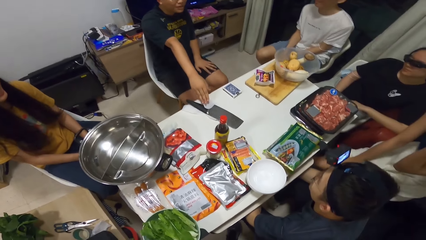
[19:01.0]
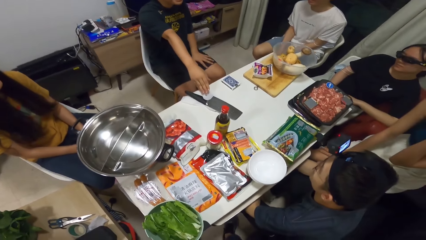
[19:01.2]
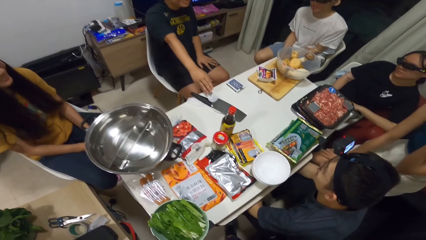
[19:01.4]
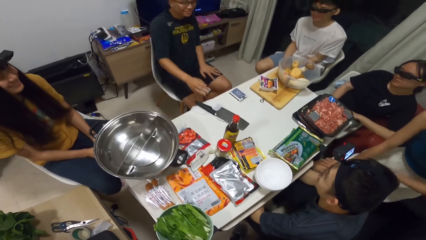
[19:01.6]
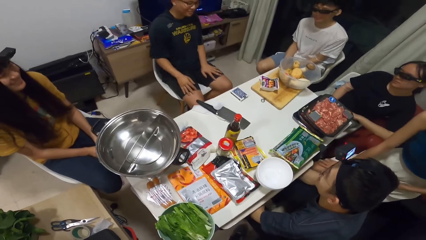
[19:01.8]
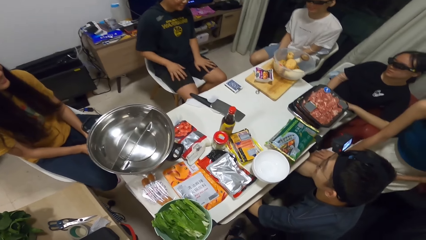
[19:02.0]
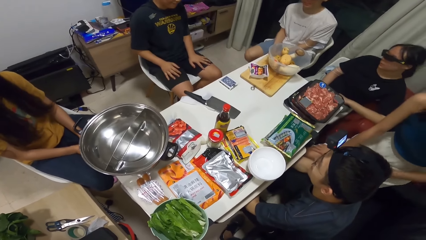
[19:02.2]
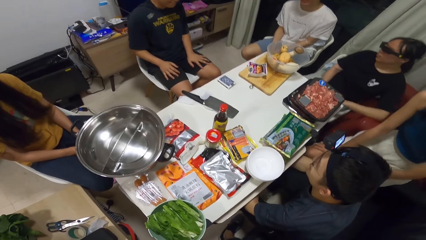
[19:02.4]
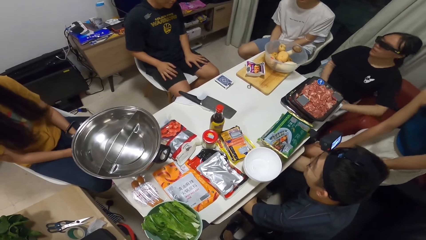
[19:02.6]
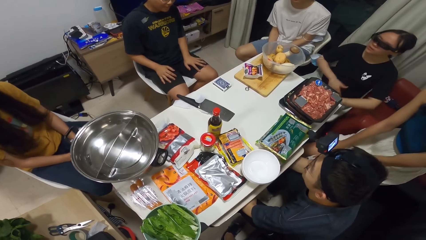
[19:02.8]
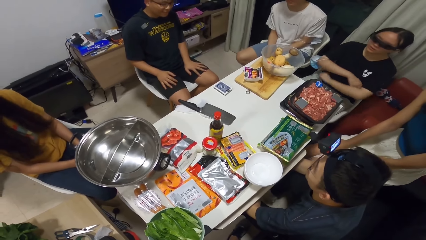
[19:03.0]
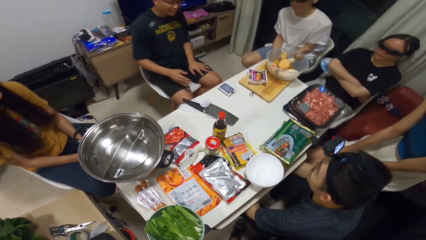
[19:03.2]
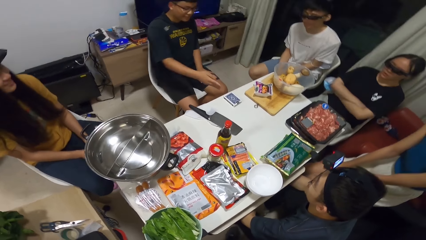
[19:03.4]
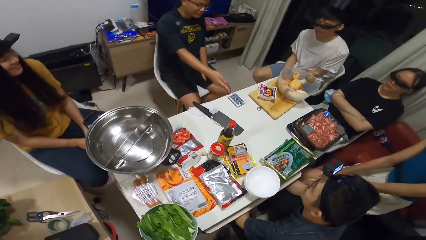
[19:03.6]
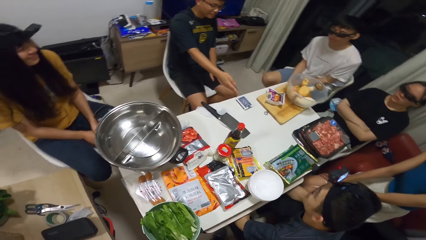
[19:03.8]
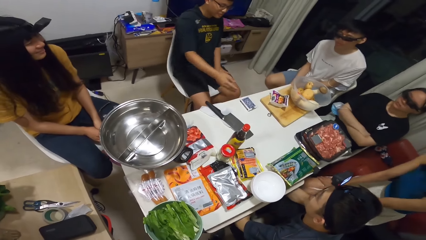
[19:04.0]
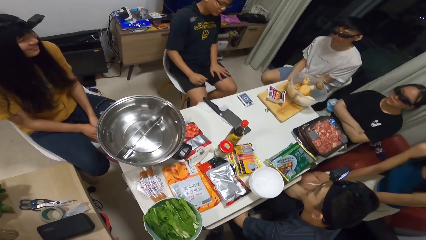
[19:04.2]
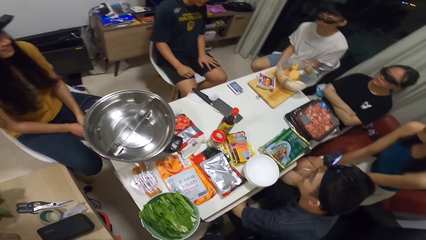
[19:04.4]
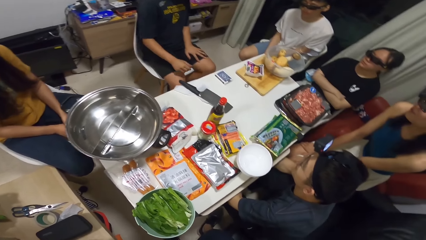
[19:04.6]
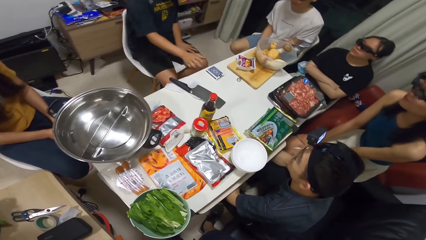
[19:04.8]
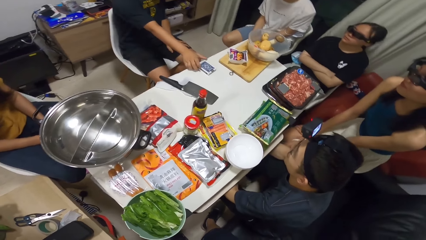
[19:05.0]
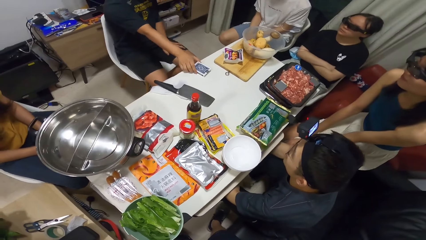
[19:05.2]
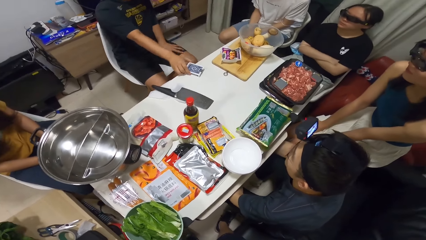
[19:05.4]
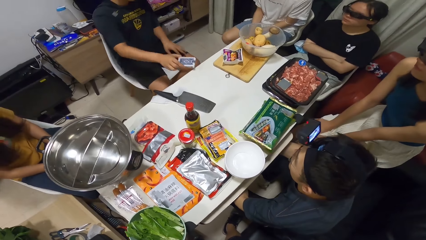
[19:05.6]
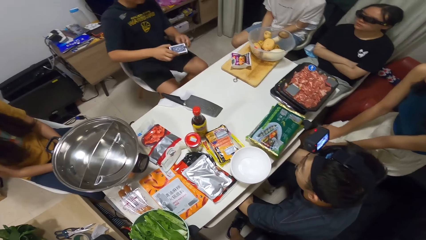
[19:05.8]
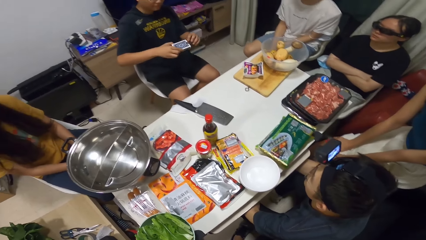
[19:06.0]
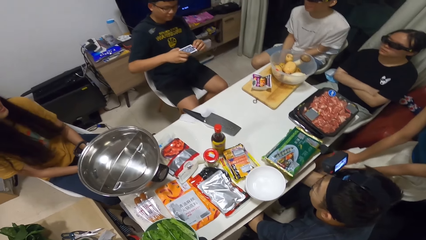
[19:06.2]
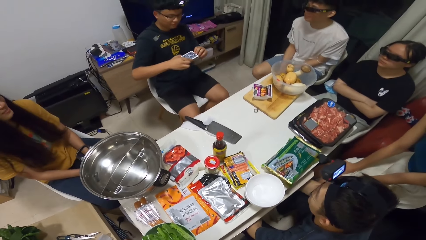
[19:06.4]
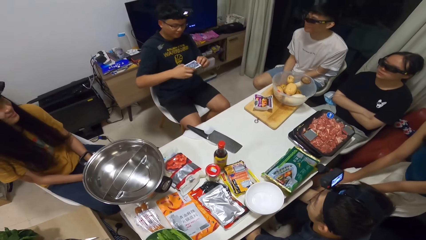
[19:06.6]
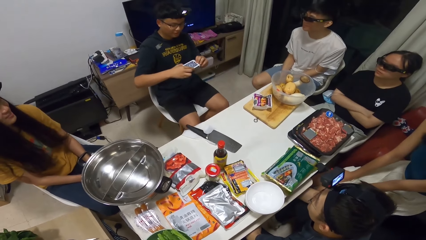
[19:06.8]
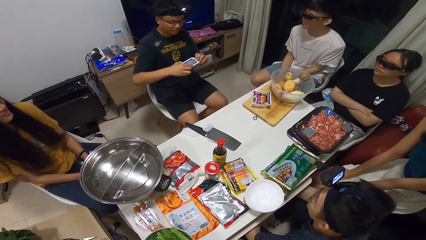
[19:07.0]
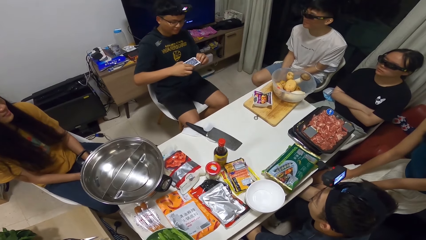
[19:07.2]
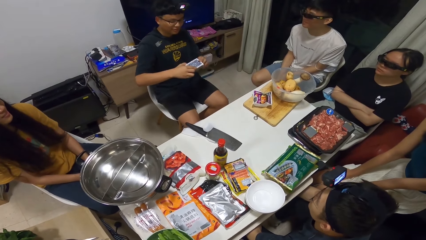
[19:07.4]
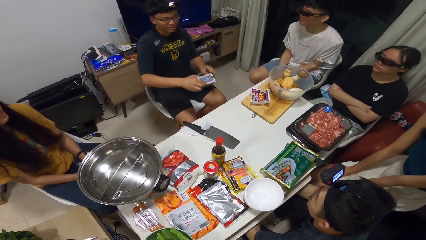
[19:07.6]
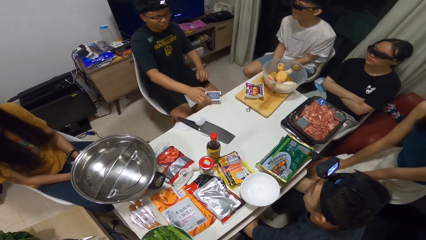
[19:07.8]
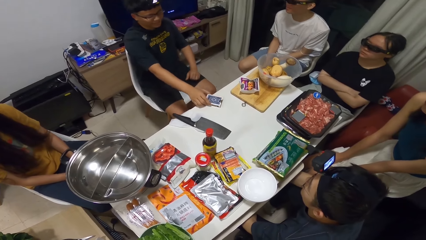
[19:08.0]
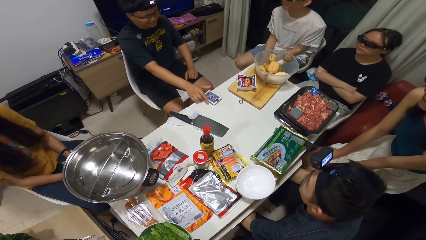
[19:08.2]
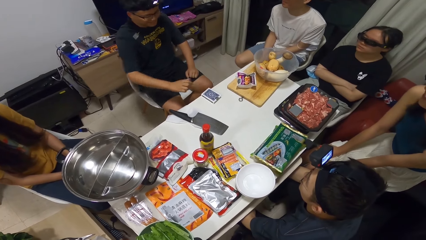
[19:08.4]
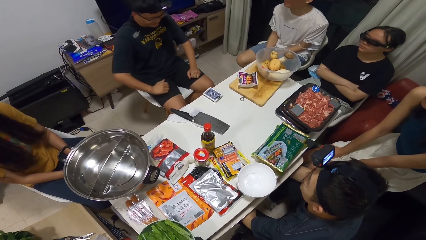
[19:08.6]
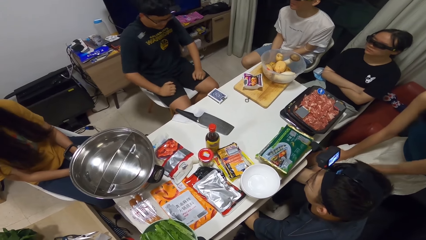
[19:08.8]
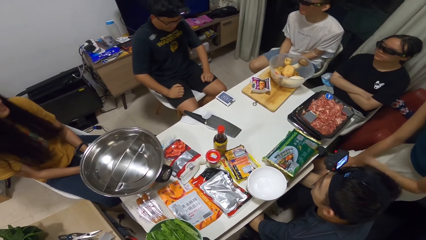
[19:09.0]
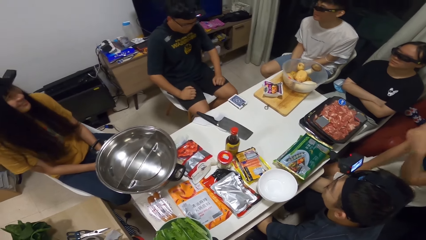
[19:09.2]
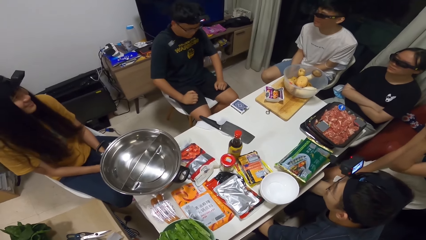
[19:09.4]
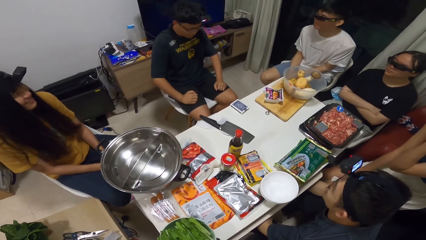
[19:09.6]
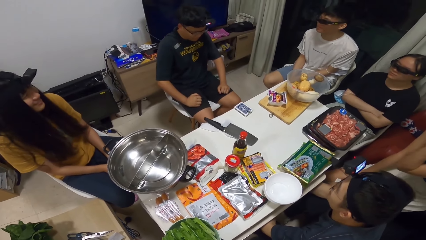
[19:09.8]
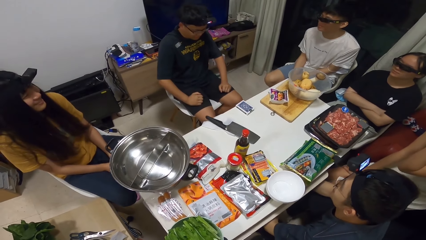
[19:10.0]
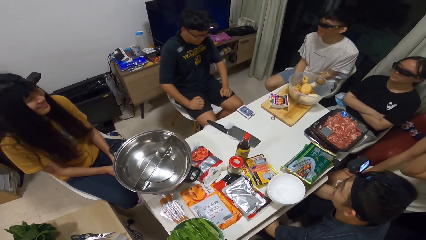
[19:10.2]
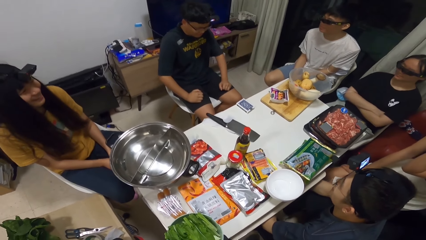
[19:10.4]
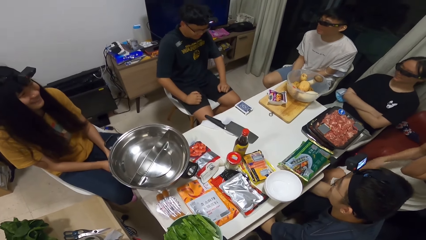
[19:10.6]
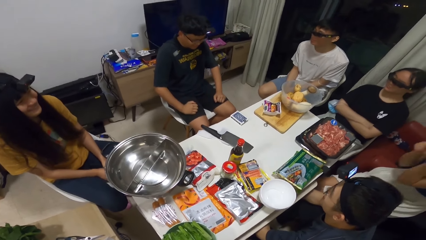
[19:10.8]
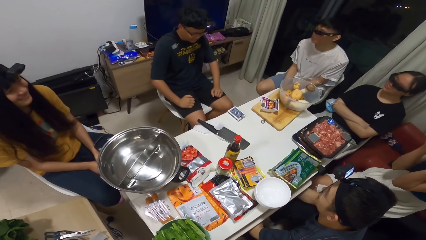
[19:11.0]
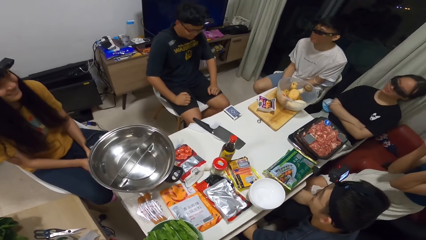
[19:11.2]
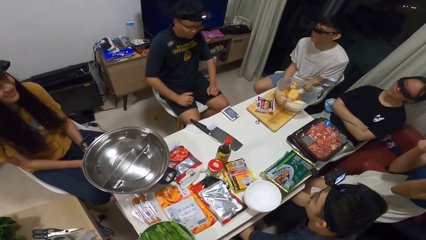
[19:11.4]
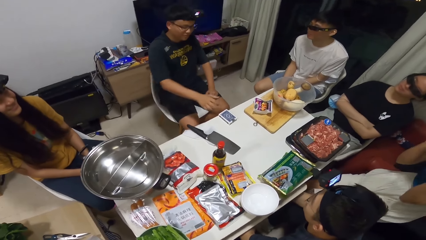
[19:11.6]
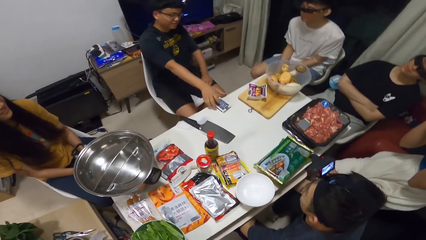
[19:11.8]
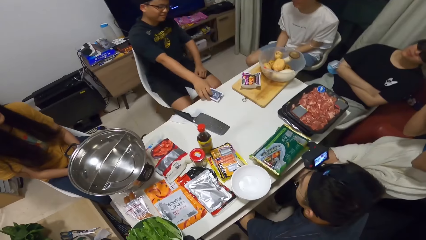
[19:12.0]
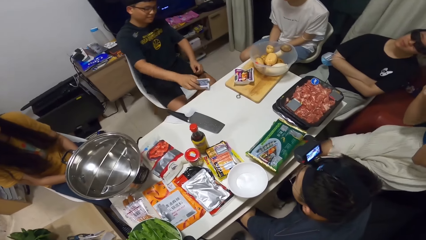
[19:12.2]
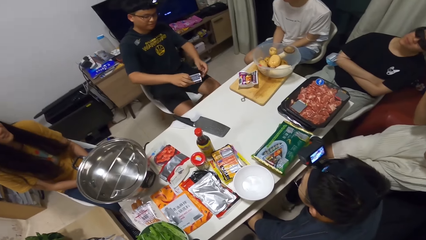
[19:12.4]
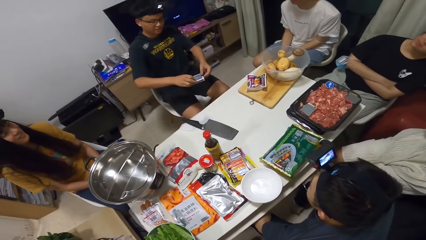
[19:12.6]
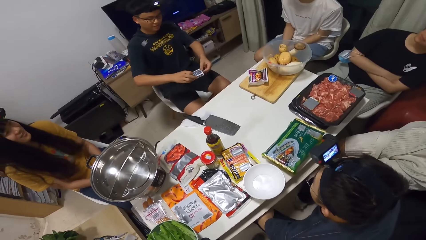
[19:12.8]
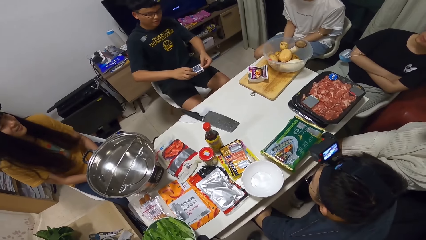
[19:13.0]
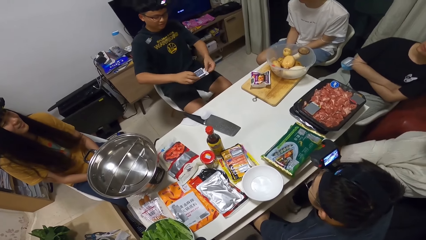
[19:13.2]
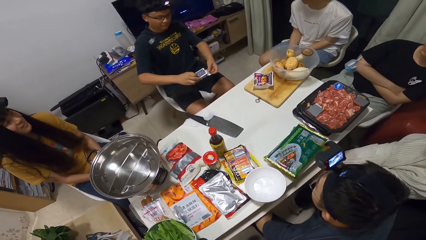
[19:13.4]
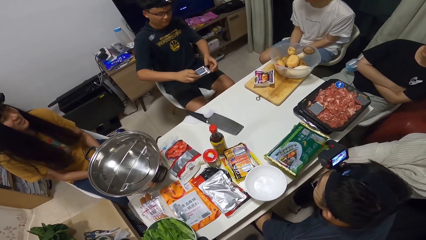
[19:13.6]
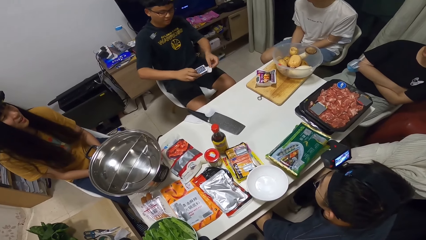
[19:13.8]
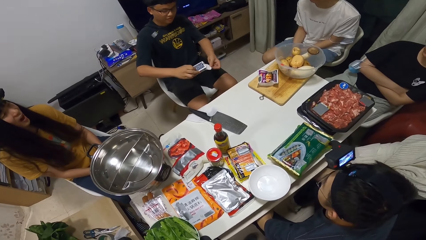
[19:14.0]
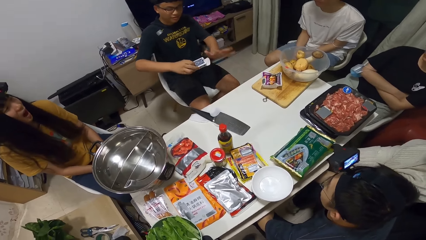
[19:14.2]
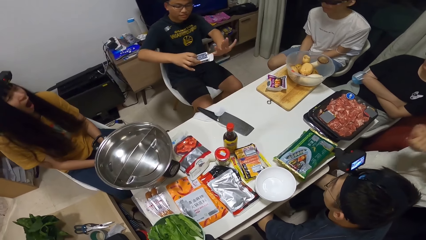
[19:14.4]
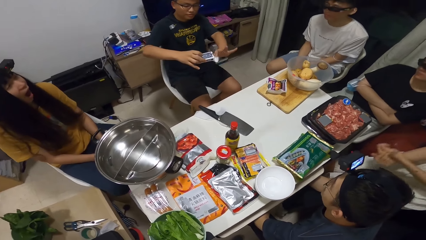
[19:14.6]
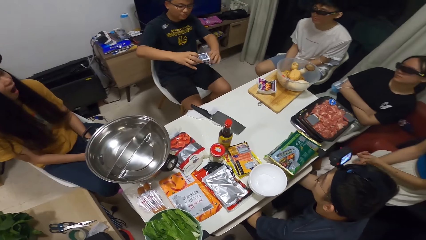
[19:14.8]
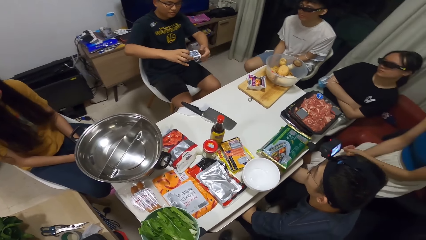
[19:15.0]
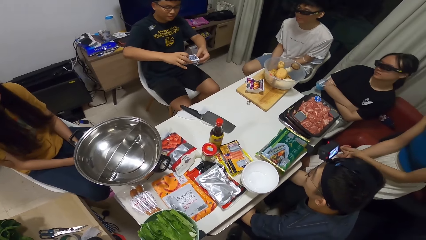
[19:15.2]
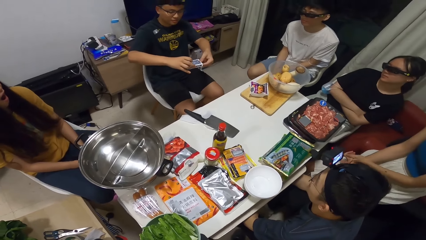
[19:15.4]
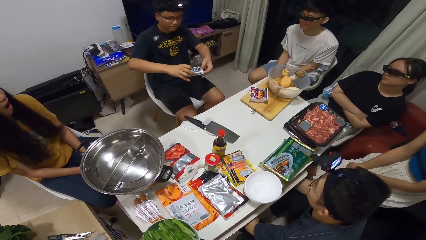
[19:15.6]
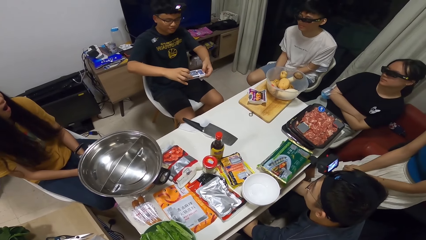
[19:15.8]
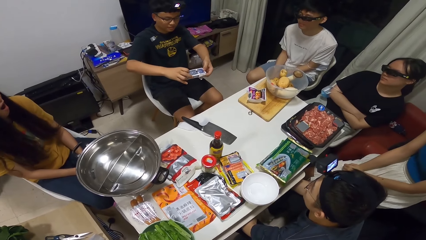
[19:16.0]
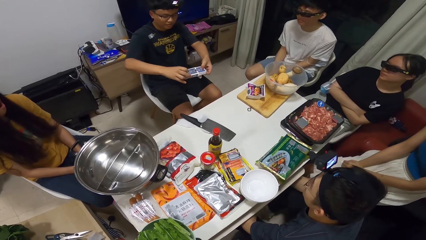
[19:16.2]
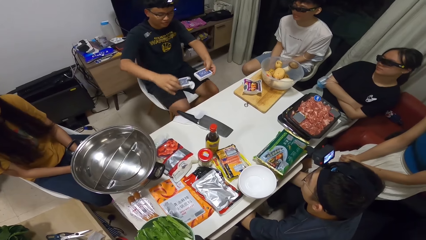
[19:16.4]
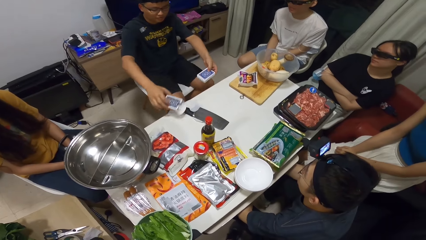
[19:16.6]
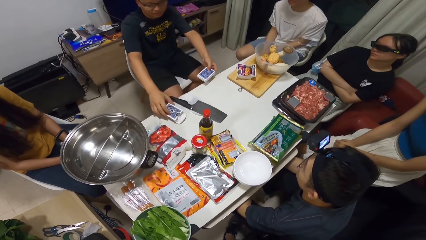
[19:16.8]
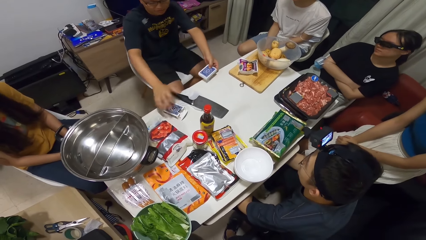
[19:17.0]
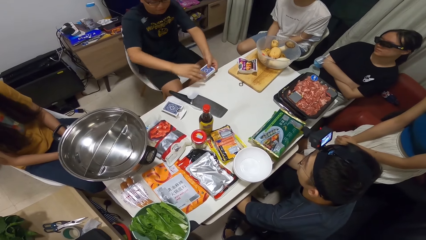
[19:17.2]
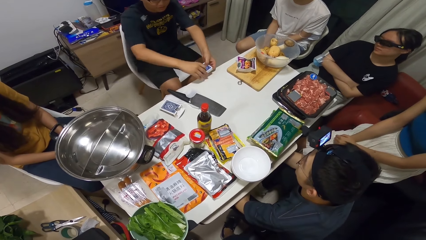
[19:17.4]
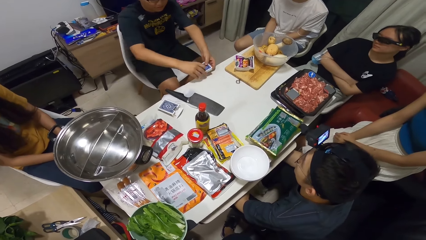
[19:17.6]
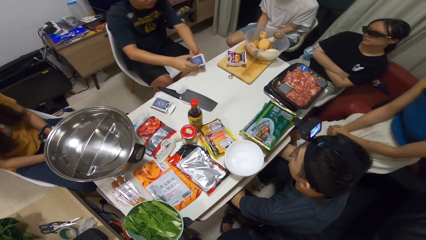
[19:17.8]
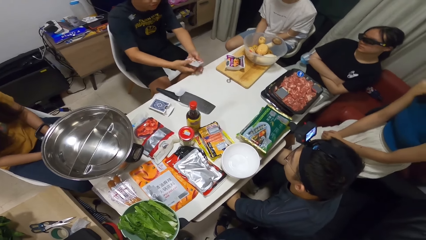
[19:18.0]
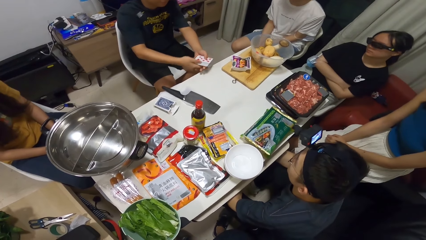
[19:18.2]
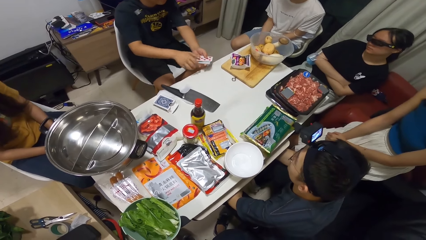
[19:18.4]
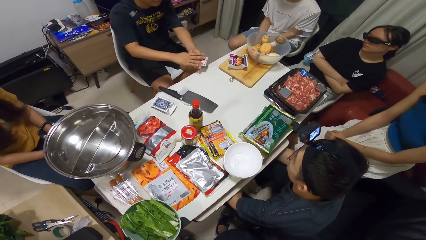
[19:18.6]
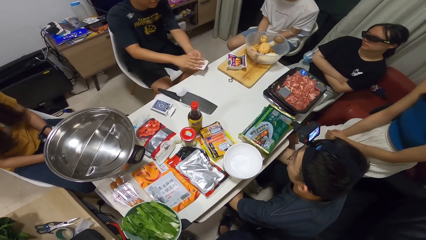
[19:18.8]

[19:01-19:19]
A woman folds her hands. A man picks up the box of cards from the table with his right hand. The man stretches his hand. The man places the deck of cards onto the table. Another woman scratches herself. The man picks up the box of cards from the table with his right hand. The man opens the box of cards with his left hand. The man brings out a deck of cards with his left hand and places the box onto the table.
